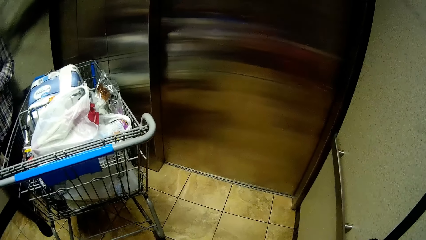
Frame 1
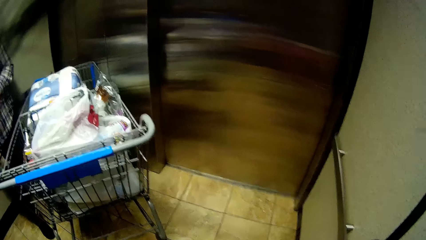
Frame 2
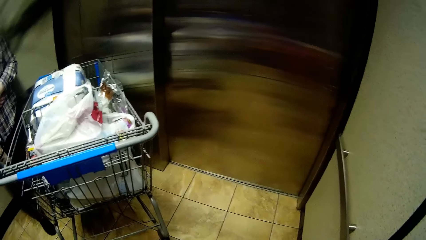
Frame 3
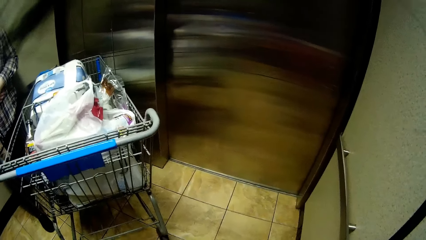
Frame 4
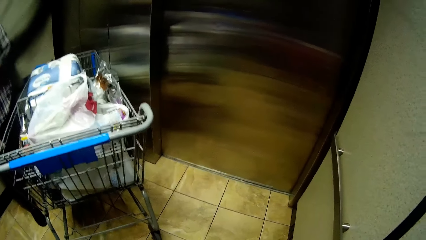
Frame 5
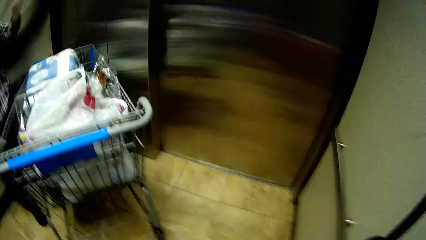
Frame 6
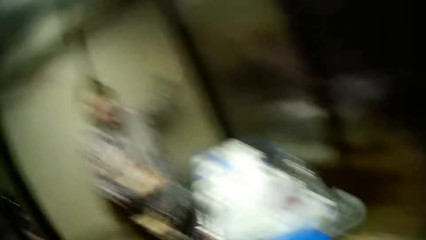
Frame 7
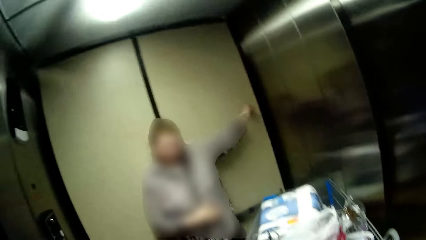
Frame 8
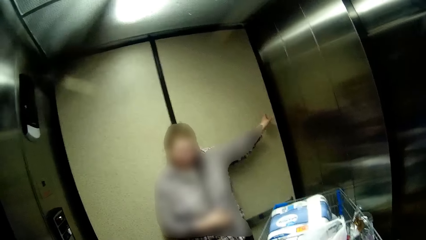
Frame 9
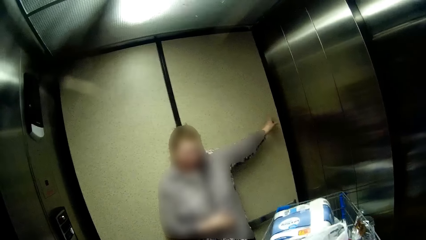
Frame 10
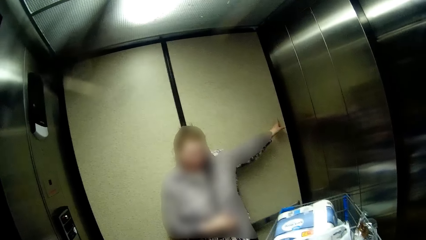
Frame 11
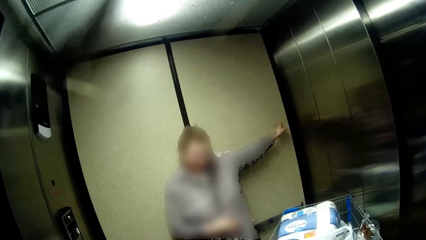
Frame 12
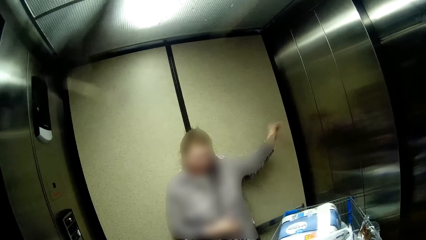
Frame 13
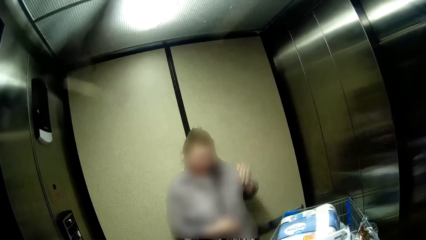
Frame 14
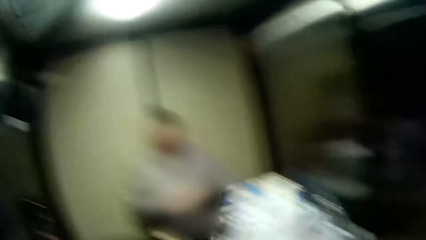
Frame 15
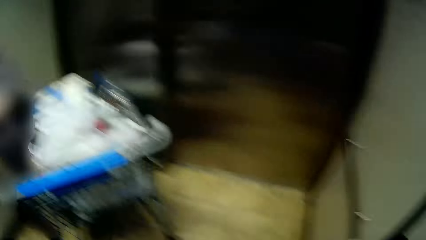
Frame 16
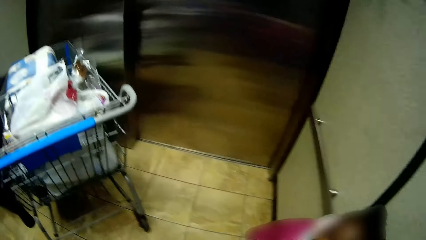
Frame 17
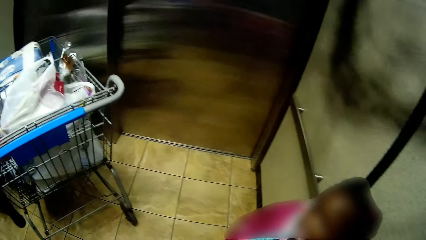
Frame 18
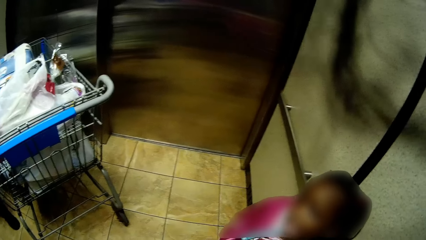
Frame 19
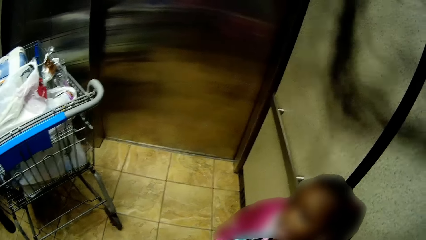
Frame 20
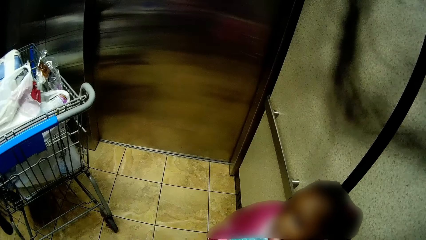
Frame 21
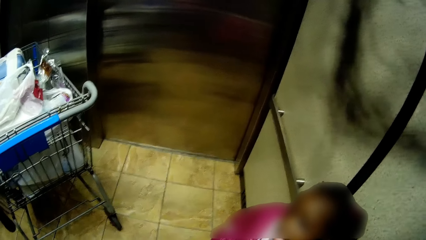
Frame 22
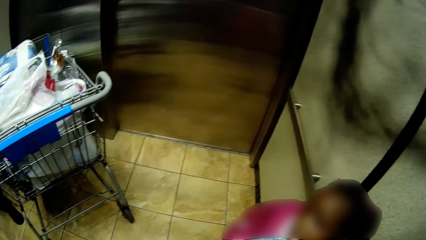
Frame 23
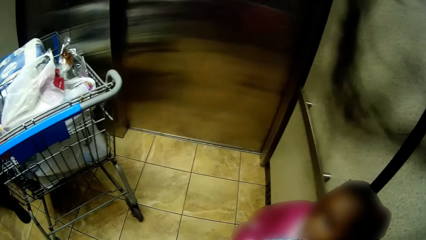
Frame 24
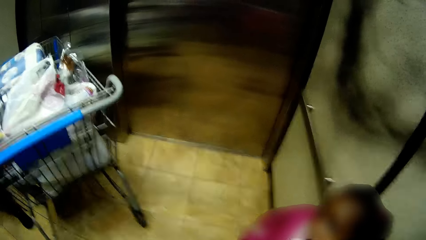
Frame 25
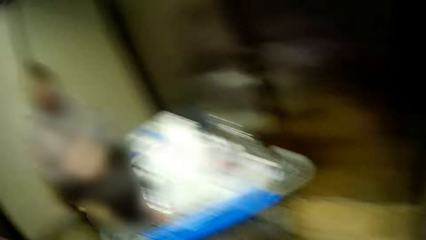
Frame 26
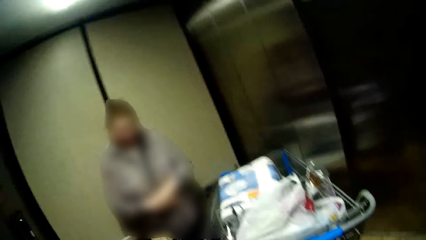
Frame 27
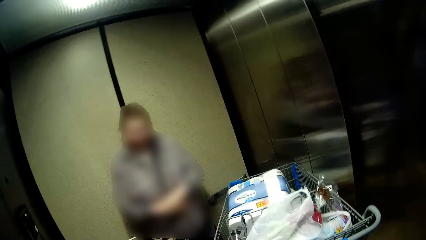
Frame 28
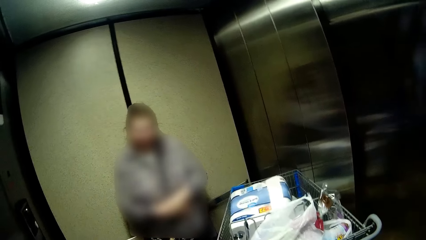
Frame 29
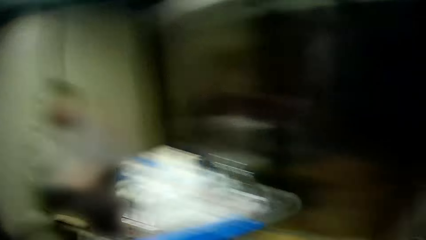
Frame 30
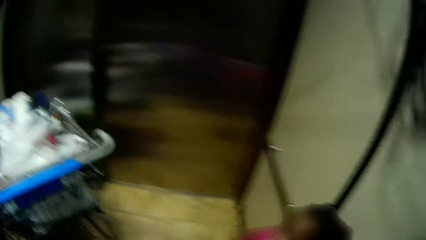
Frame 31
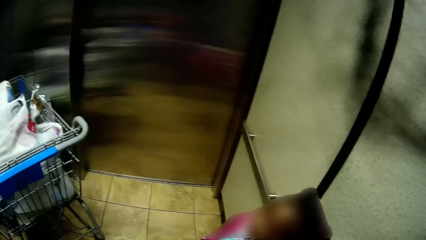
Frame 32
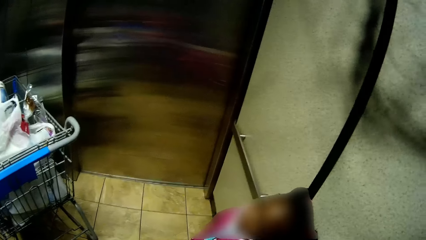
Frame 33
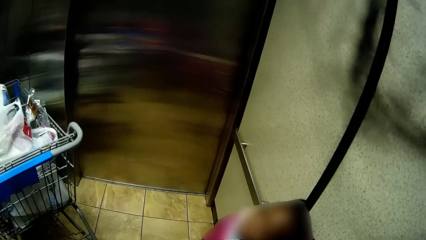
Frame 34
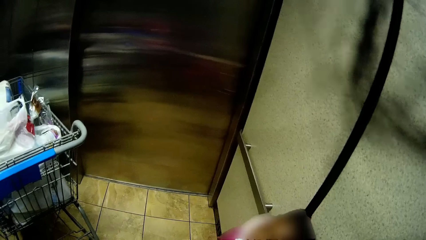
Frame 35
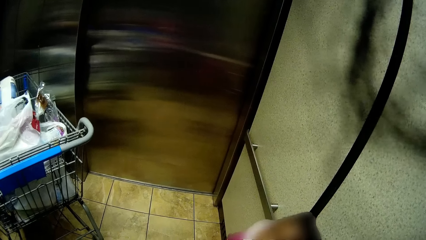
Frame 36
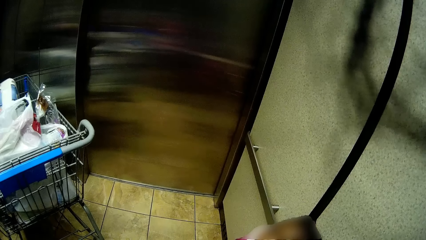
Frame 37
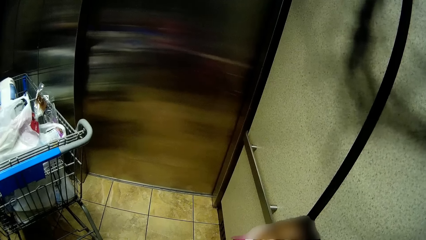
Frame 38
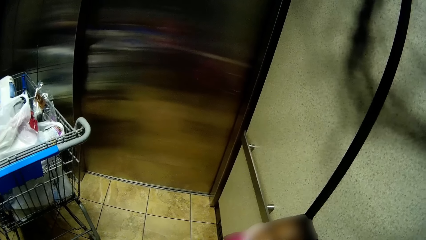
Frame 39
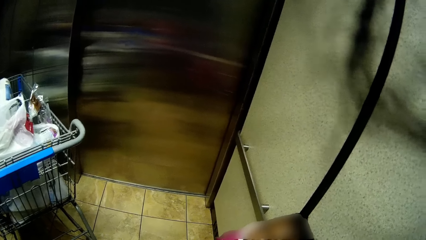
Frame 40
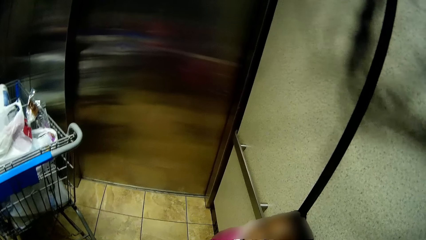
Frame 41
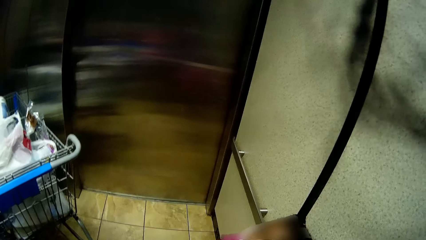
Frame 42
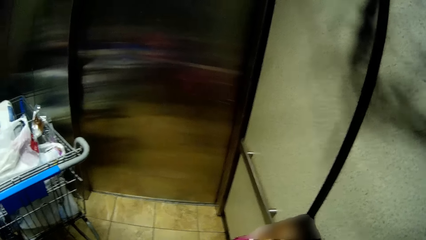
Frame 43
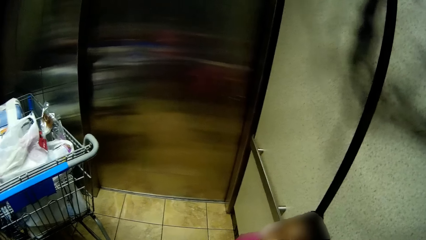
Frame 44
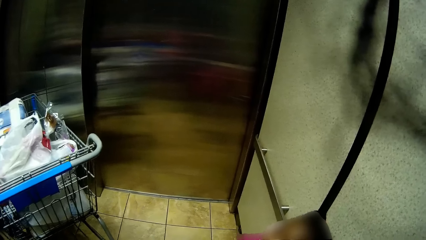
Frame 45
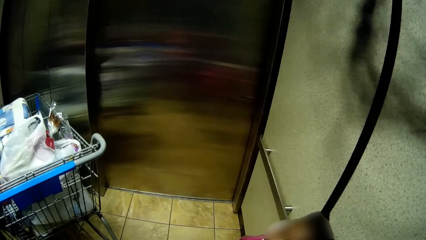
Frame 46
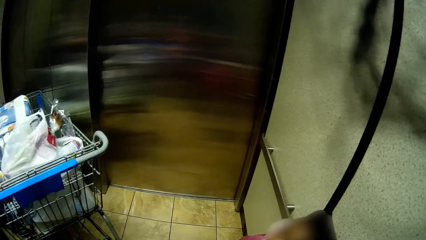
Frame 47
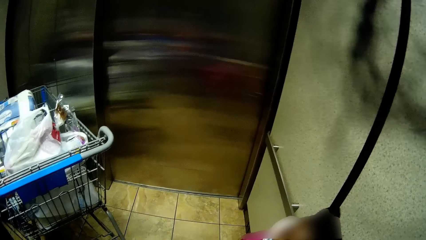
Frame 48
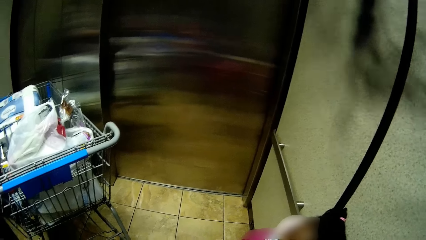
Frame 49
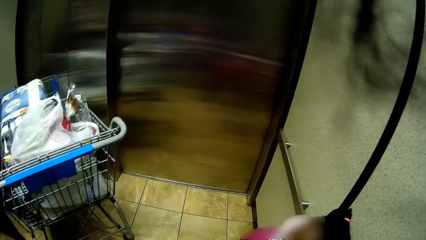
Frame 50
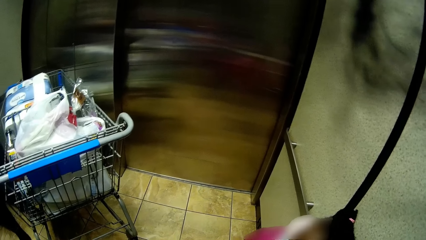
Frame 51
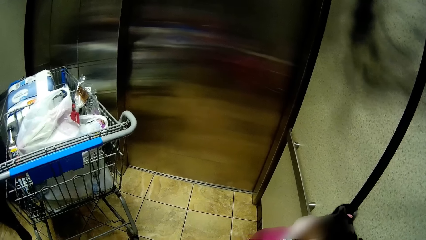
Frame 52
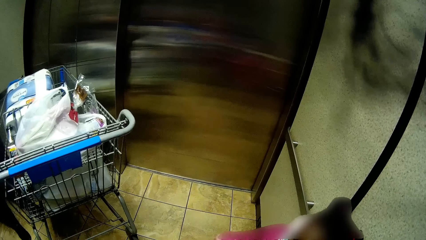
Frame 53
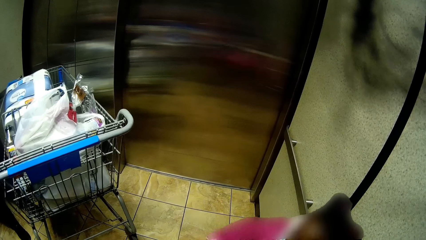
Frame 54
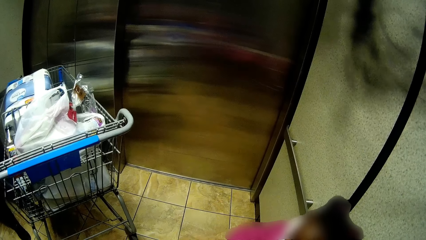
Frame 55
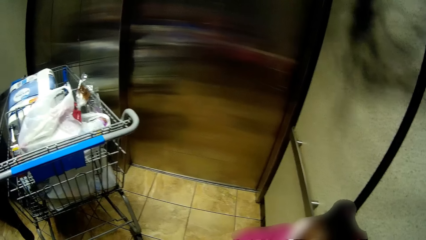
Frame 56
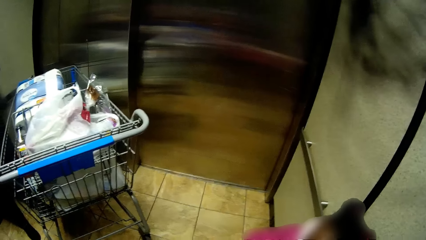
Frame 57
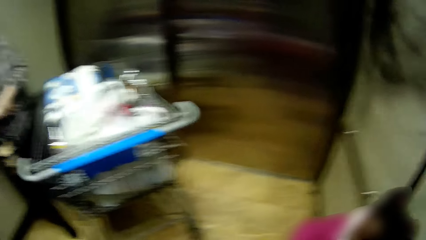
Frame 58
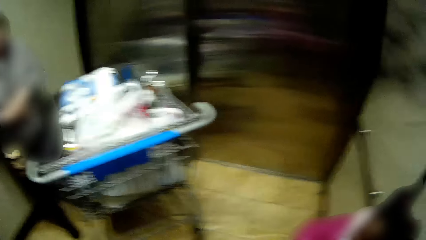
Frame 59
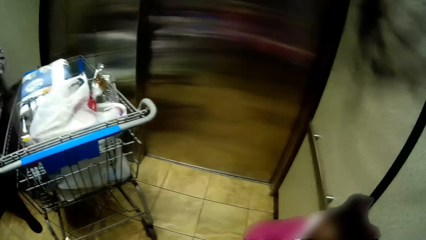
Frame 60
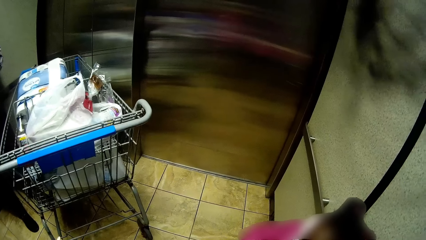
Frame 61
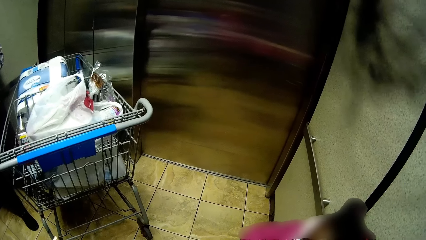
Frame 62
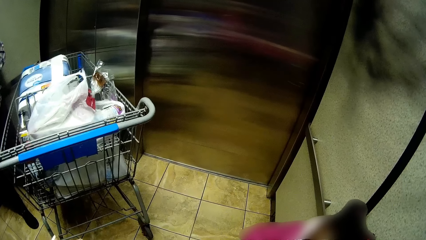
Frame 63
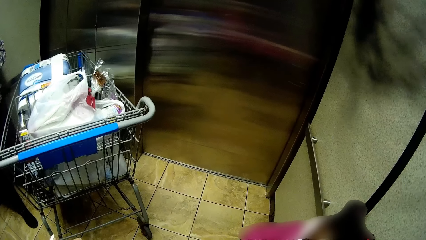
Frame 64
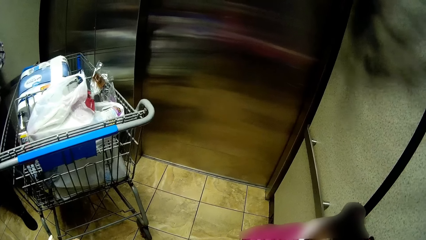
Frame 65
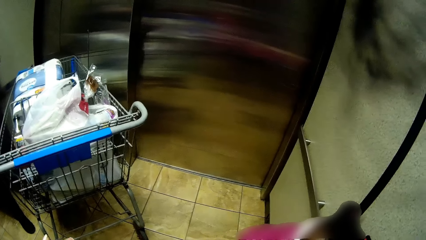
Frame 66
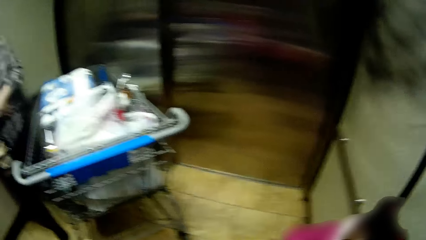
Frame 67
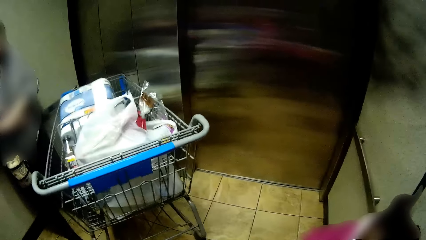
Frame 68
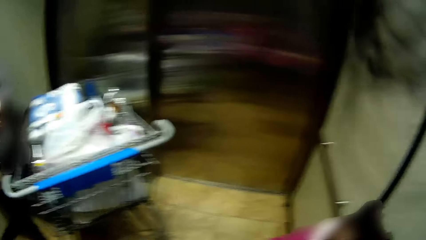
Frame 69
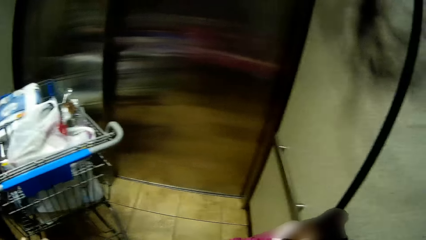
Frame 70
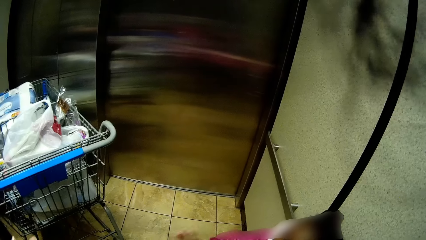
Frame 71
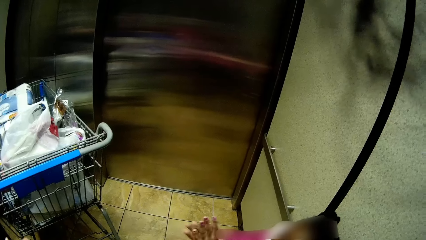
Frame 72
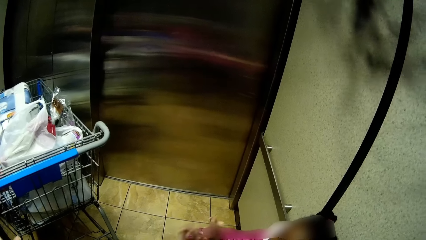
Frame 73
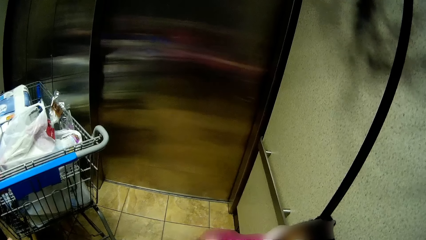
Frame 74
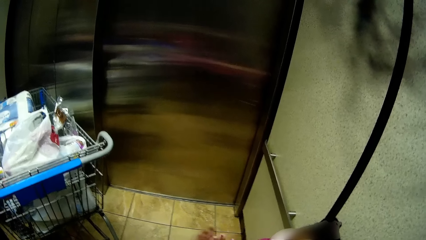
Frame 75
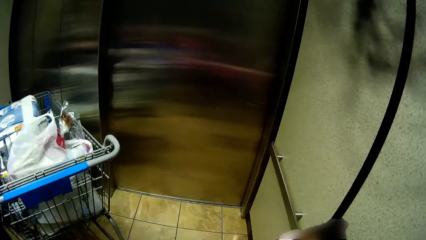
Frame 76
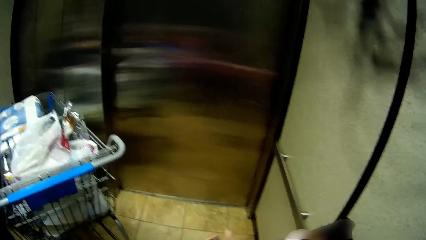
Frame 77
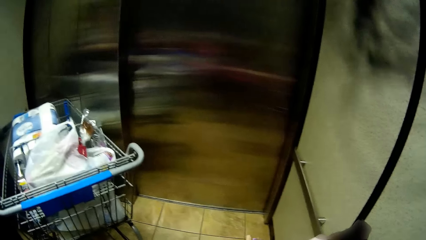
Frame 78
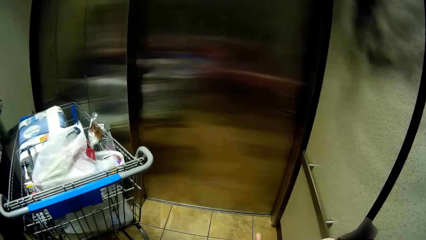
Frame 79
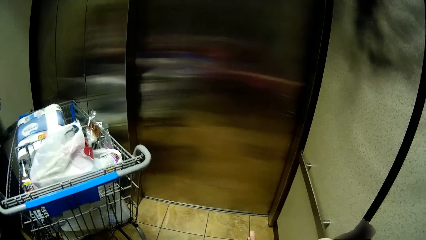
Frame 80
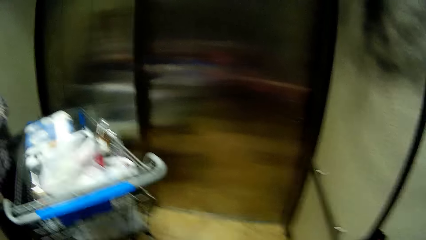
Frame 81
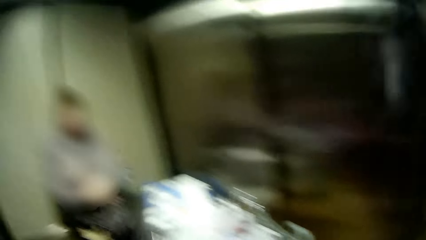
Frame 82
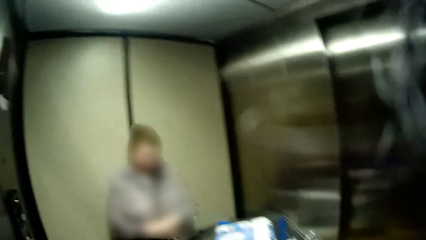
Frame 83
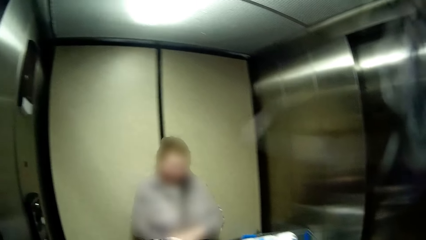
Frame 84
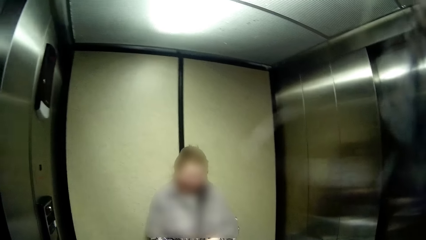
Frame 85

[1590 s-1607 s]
The camera wearer speaks to the girl. A lady converses with the girl. The camera wearer stares at the girl. The lady converses with the girl. The camera wearer converses with the girl.
